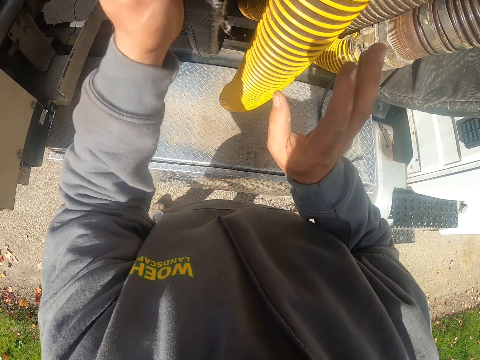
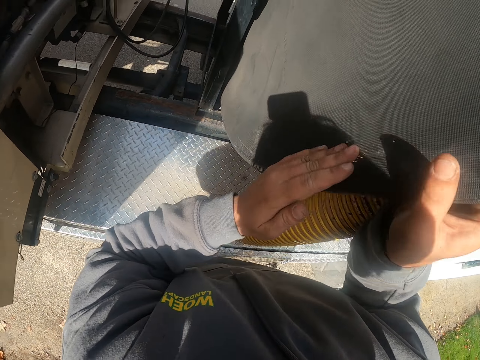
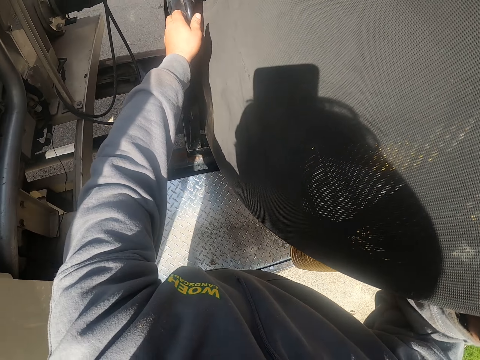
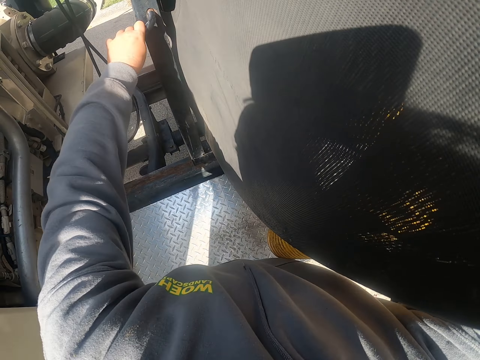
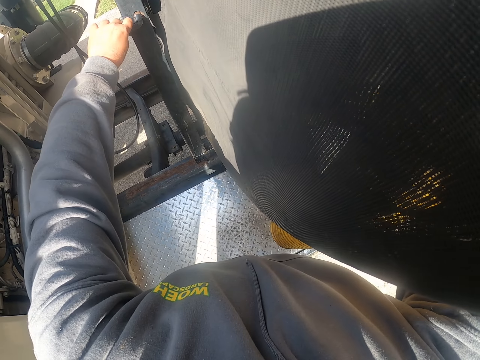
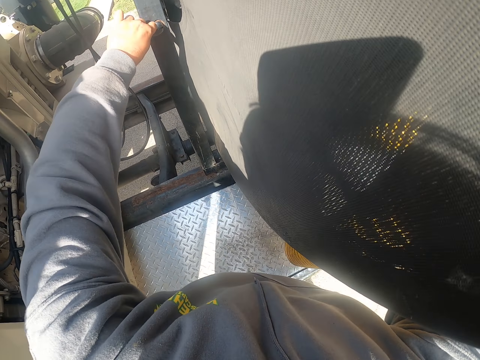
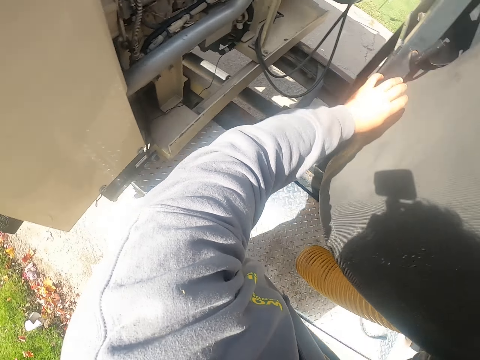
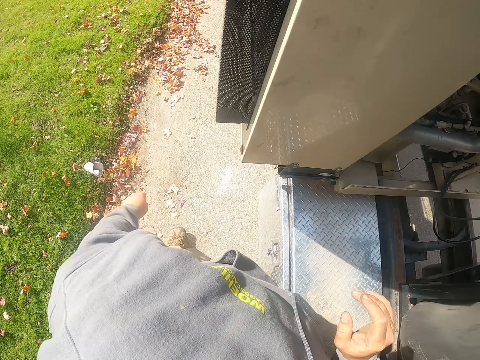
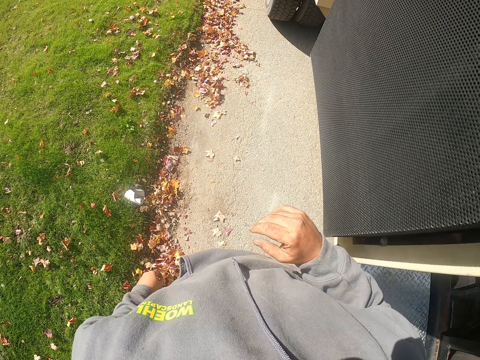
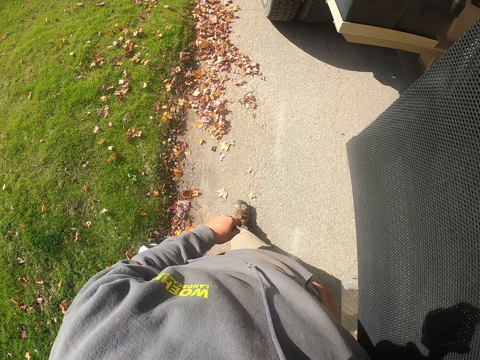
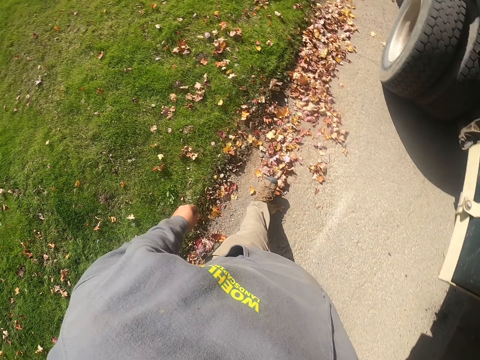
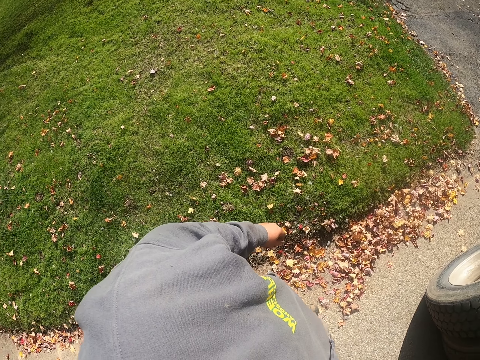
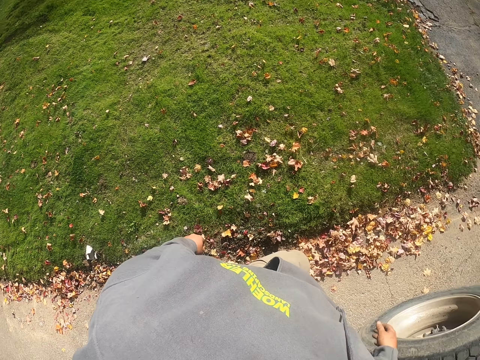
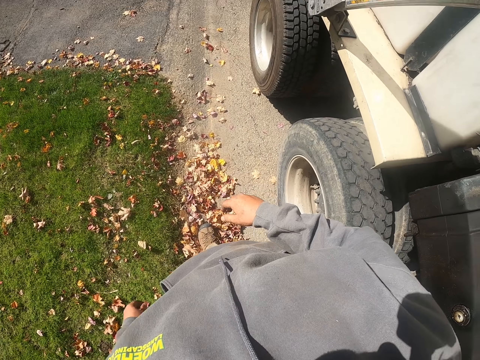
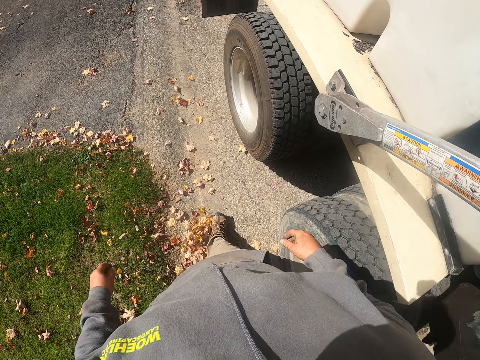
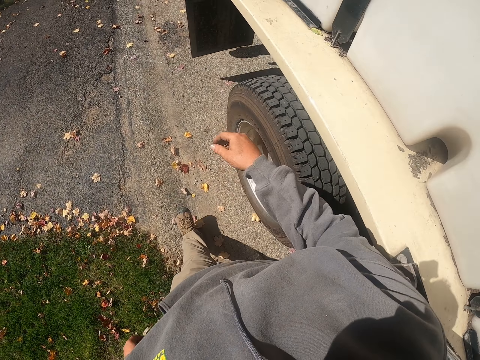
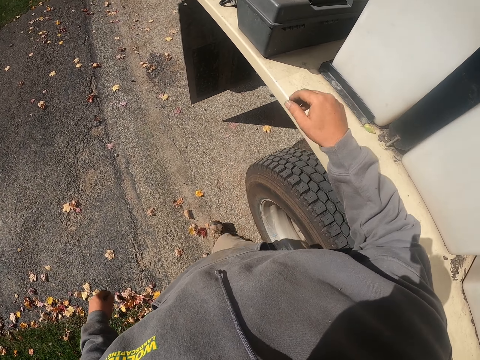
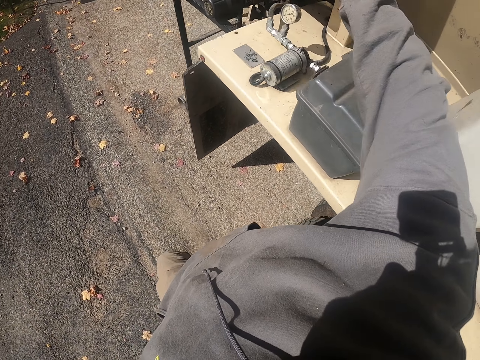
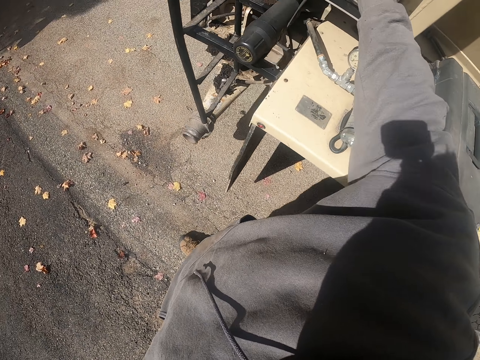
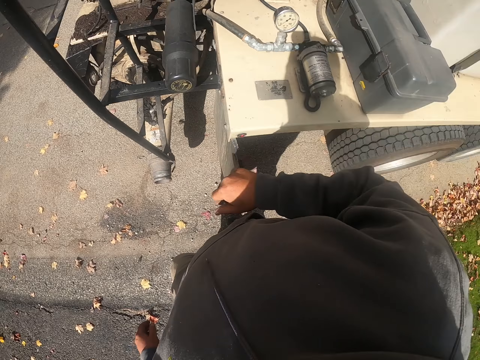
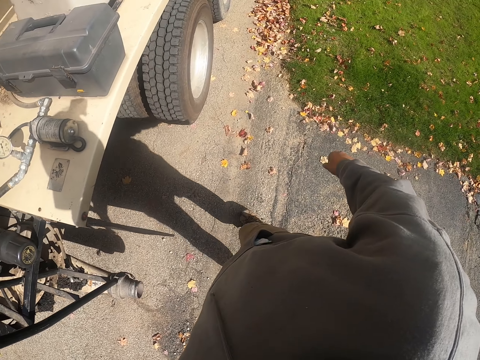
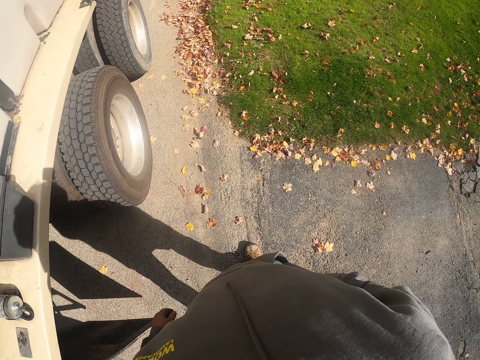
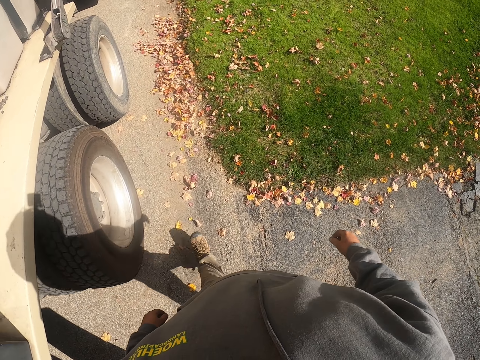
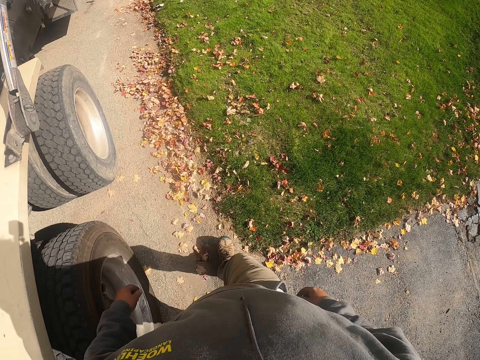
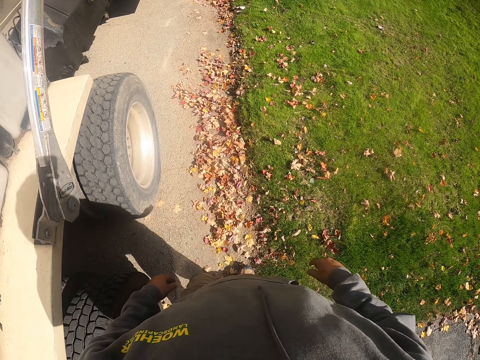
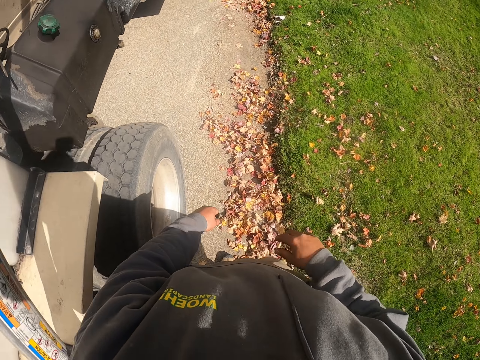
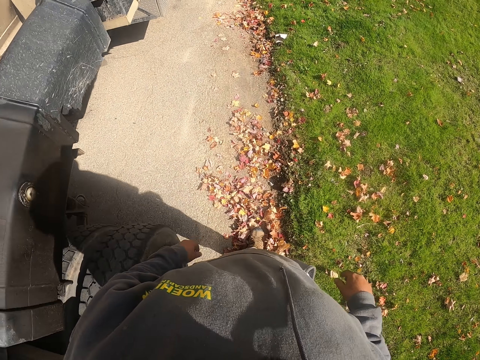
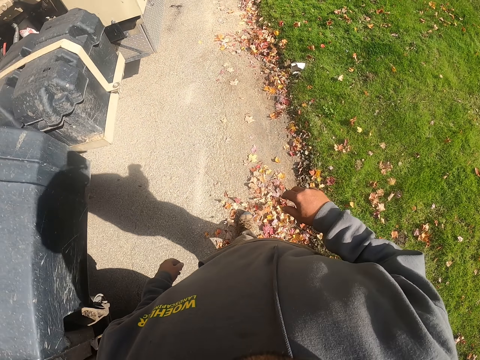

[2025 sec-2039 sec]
The camera wearer turns a metal on the track. They hold something. They walk around the compound on the driveway. They let go of the metal. They put their hand in the track. They remove their hand on the track. They walk on the driveway.

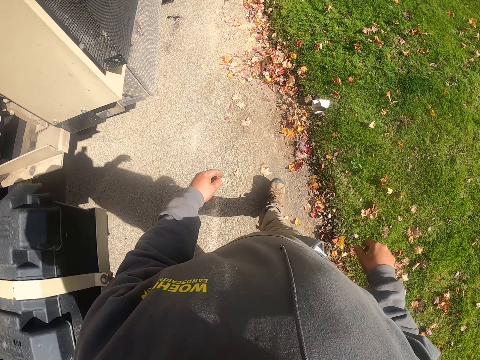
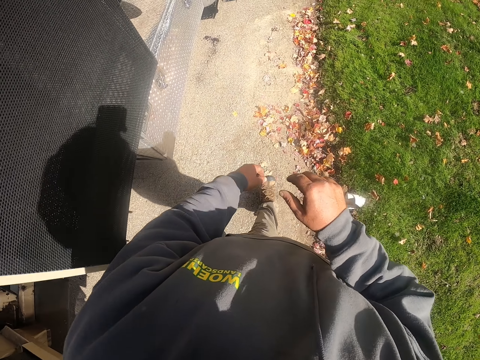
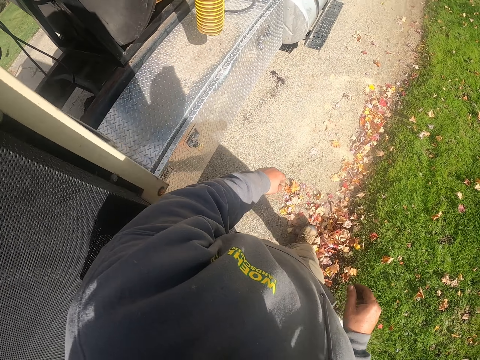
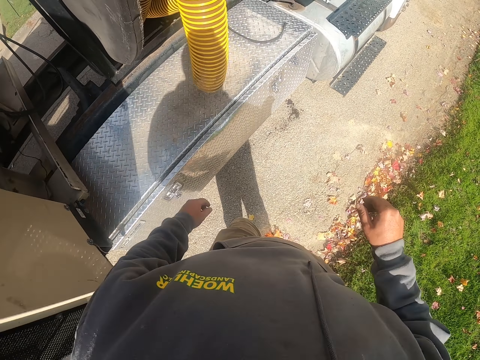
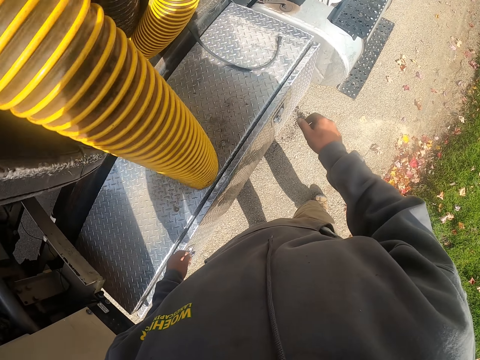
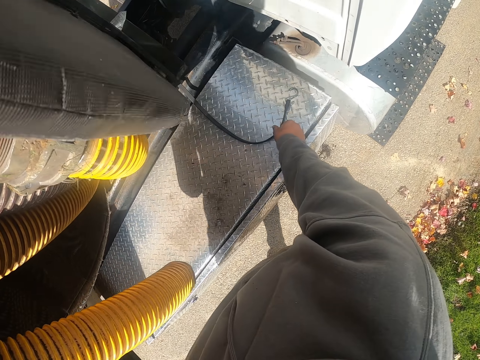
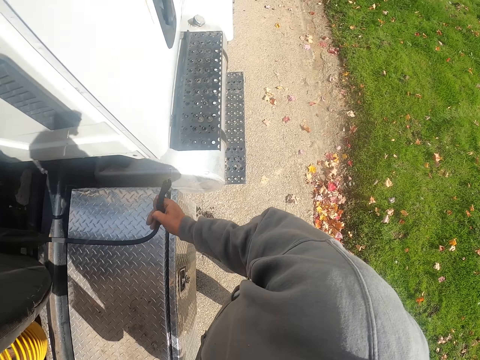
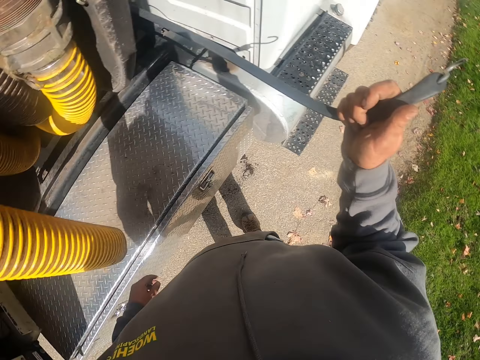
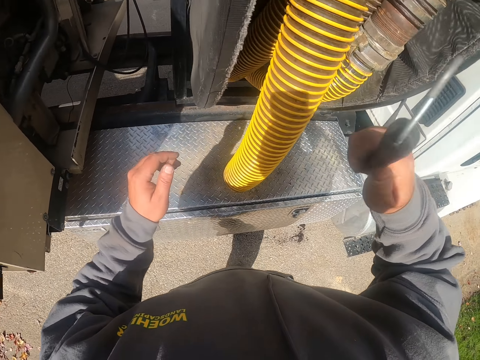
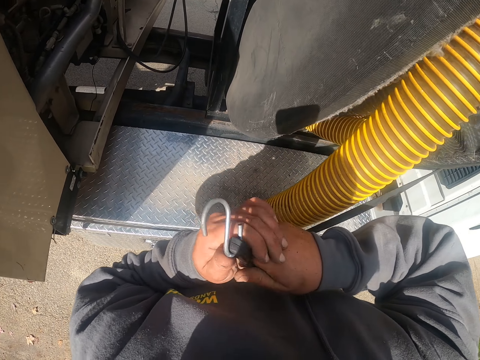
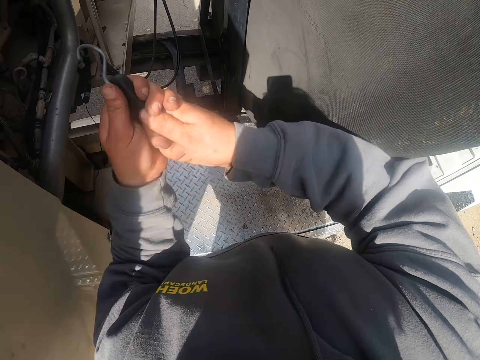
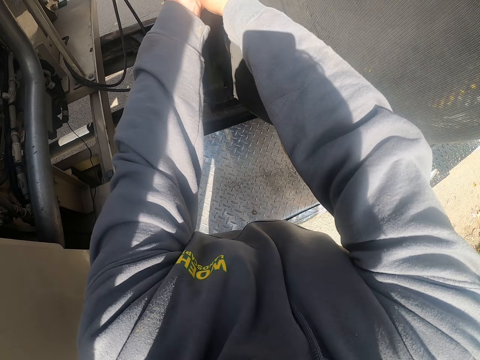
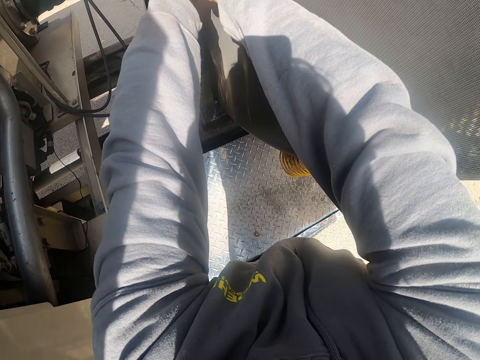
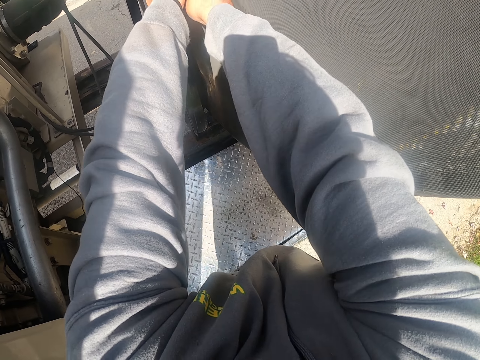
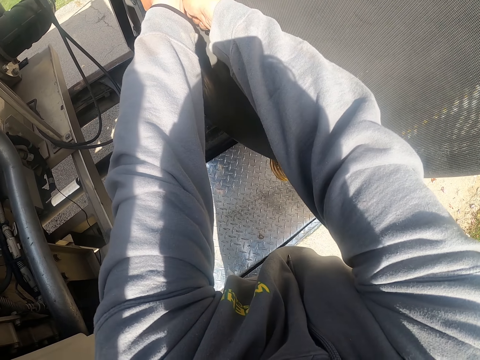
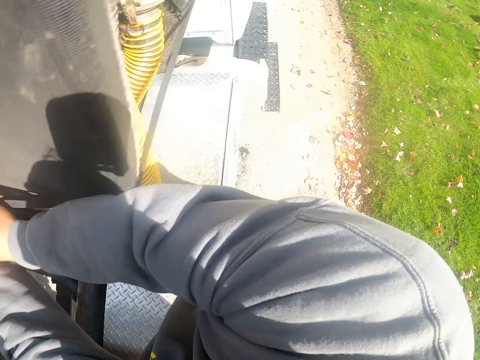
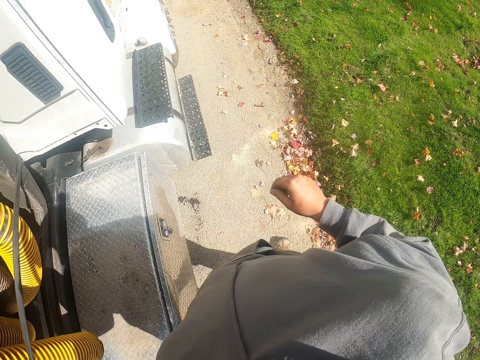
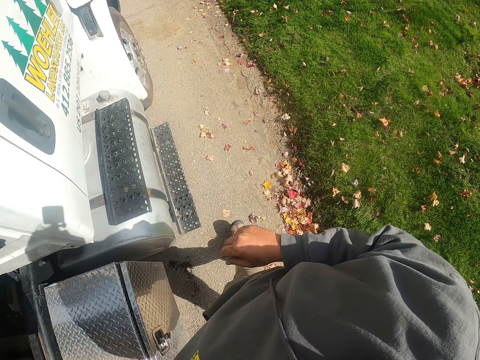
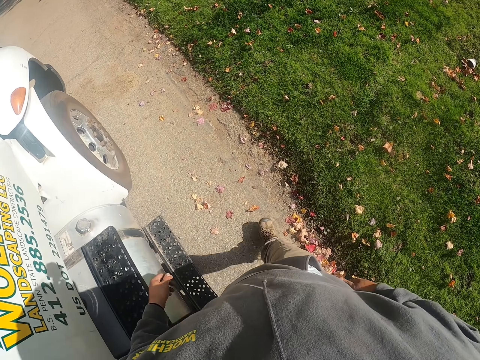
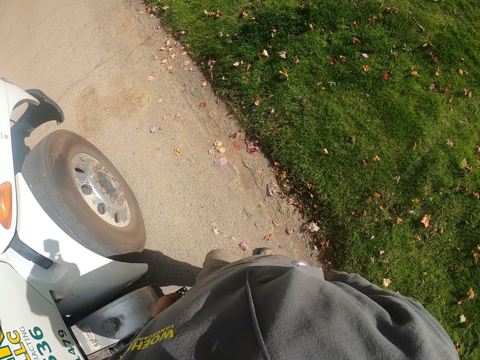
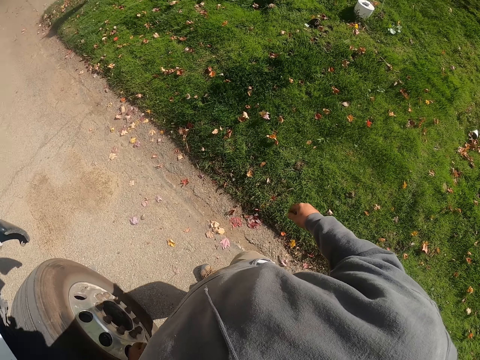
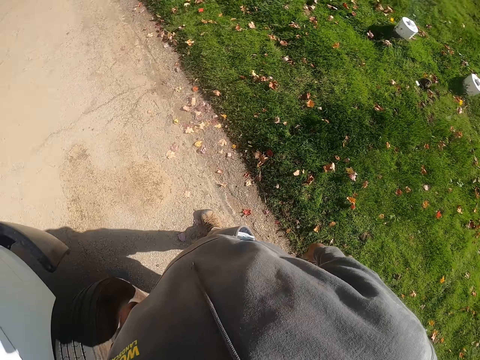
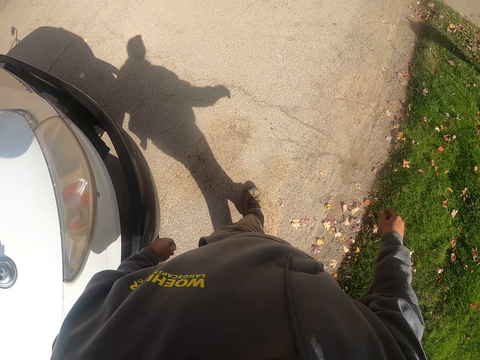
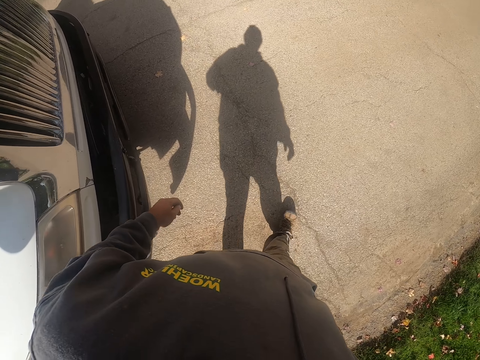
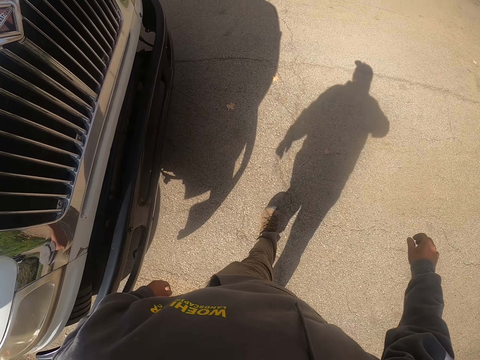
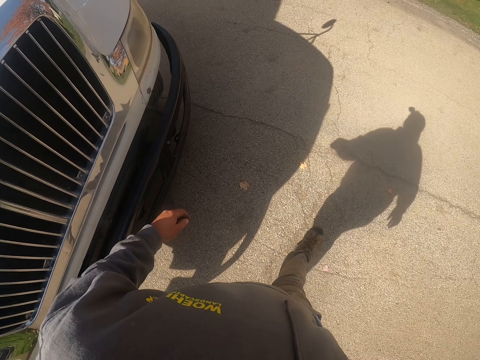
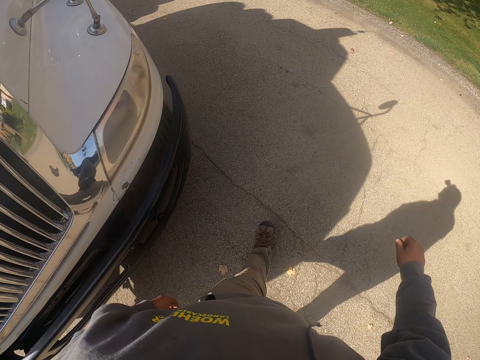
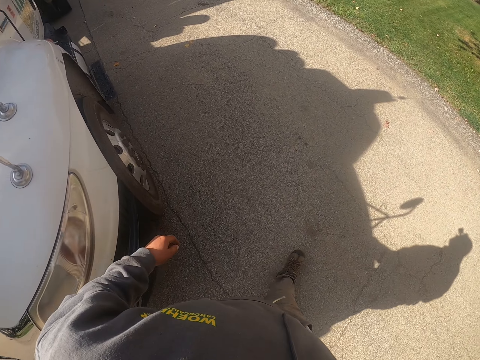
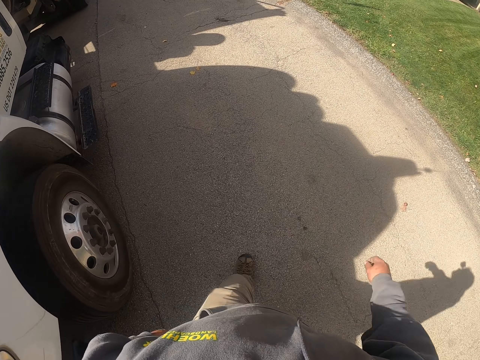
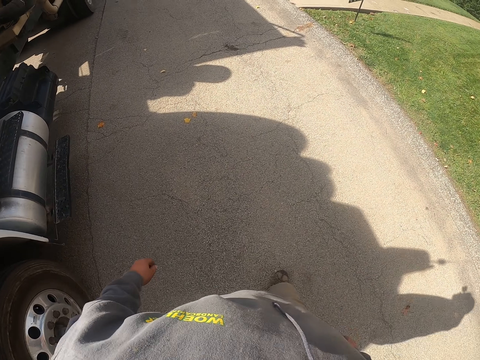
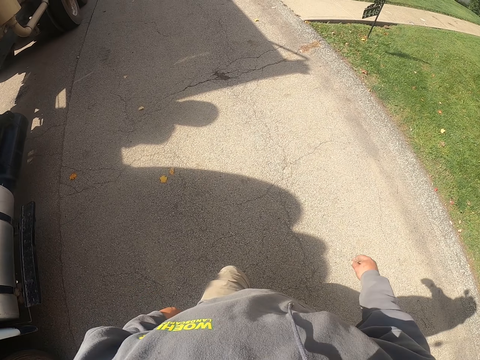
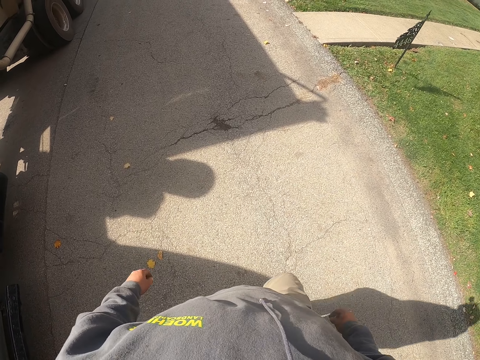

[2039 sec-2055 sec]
The camera wearer picks a hook on the track. They hook the hook on the track. They let go of the hook. They walk on the driveway.
